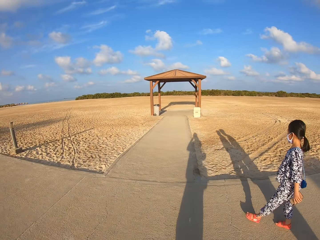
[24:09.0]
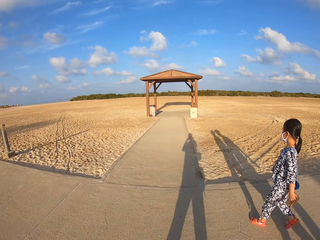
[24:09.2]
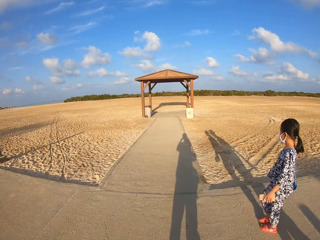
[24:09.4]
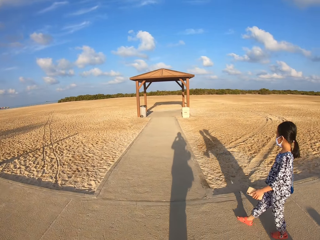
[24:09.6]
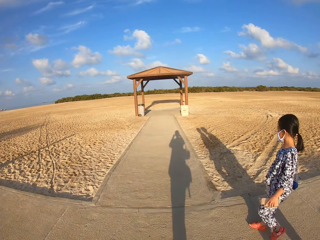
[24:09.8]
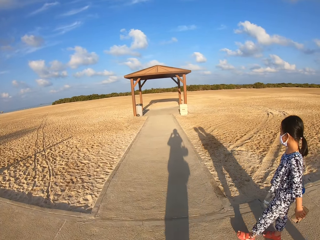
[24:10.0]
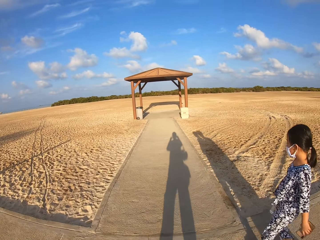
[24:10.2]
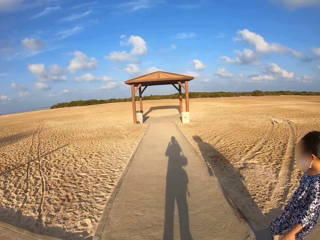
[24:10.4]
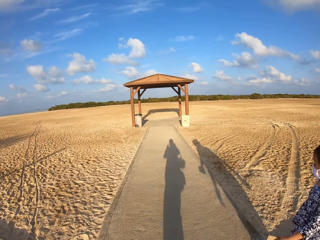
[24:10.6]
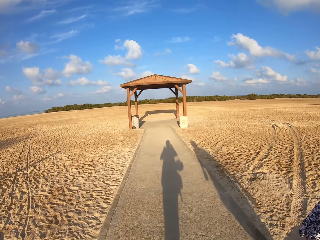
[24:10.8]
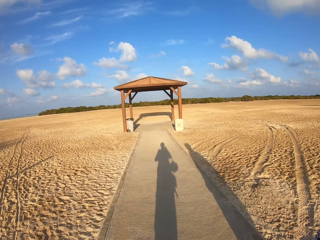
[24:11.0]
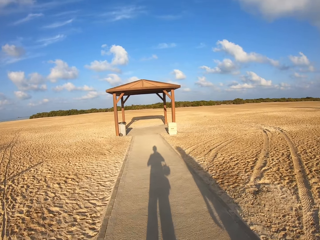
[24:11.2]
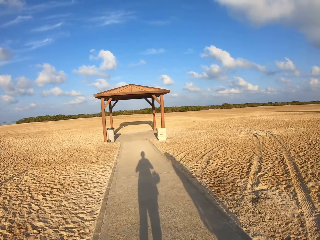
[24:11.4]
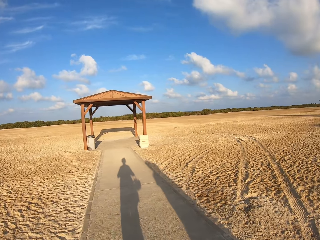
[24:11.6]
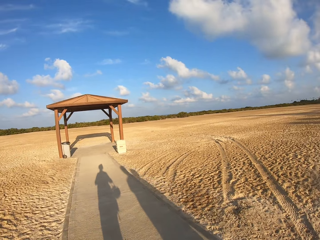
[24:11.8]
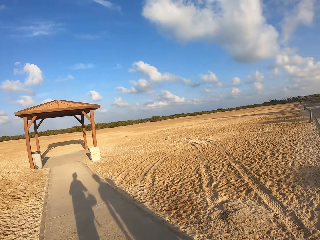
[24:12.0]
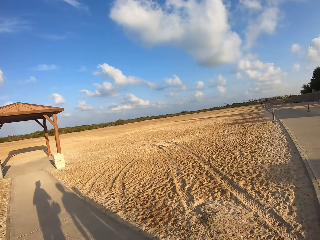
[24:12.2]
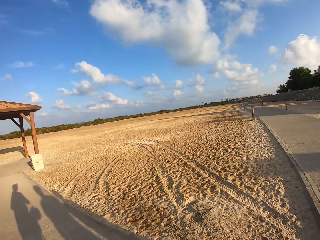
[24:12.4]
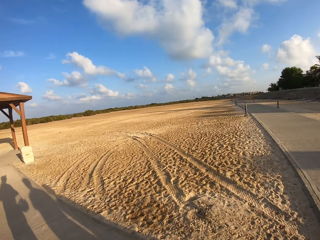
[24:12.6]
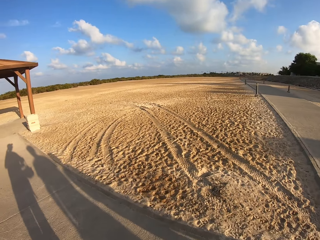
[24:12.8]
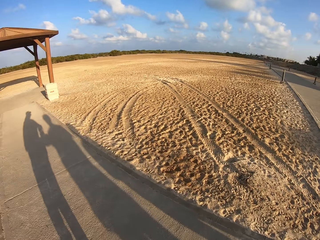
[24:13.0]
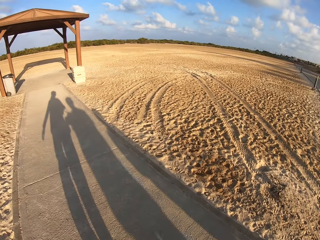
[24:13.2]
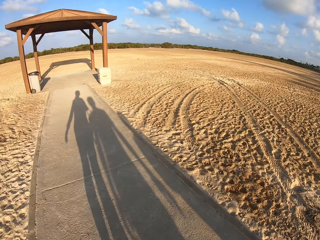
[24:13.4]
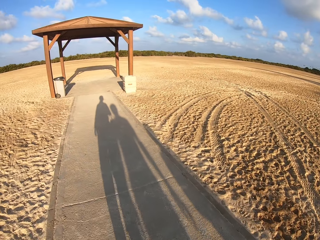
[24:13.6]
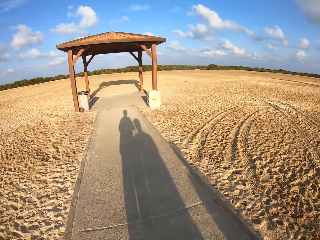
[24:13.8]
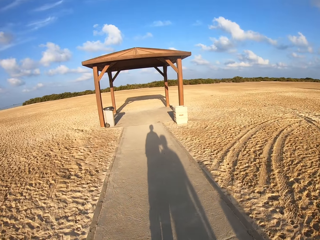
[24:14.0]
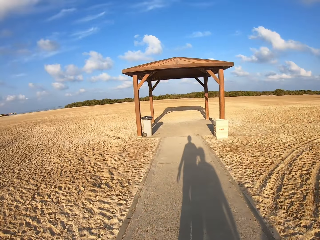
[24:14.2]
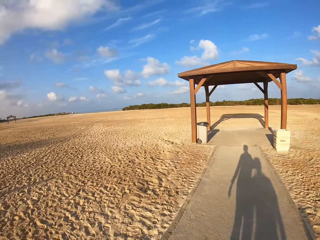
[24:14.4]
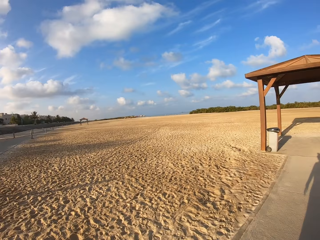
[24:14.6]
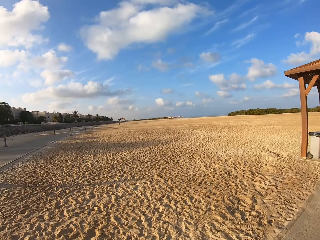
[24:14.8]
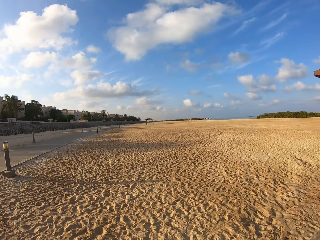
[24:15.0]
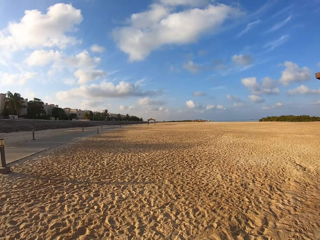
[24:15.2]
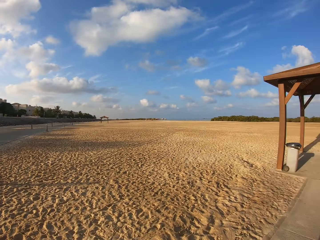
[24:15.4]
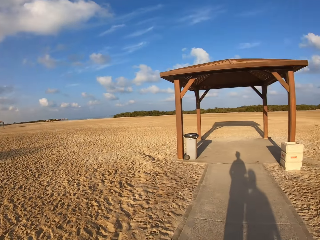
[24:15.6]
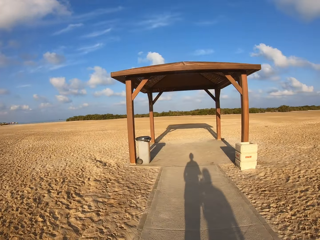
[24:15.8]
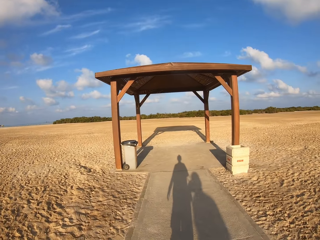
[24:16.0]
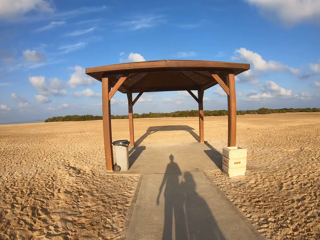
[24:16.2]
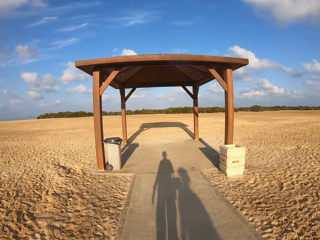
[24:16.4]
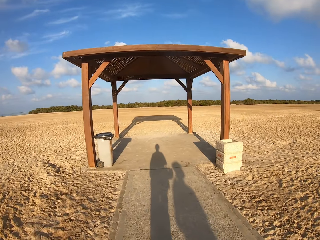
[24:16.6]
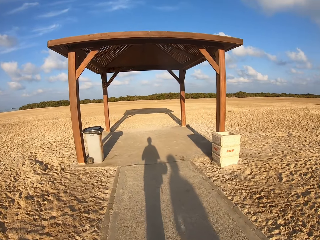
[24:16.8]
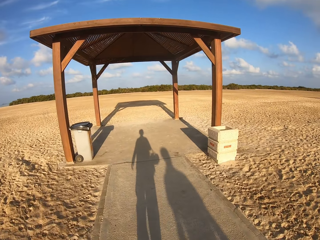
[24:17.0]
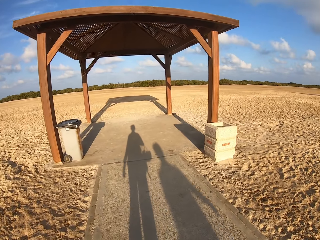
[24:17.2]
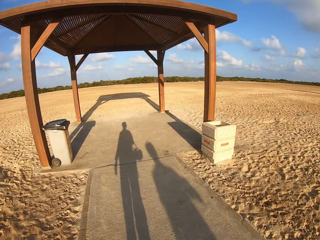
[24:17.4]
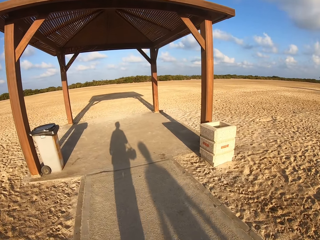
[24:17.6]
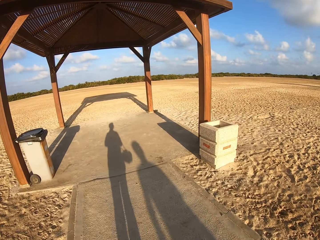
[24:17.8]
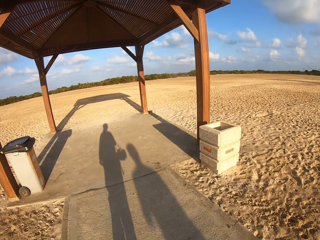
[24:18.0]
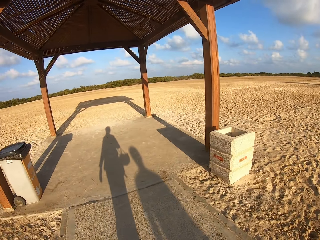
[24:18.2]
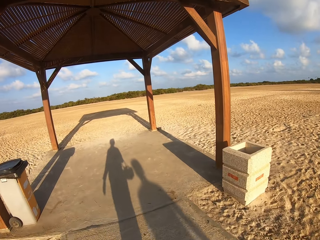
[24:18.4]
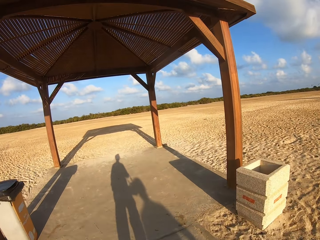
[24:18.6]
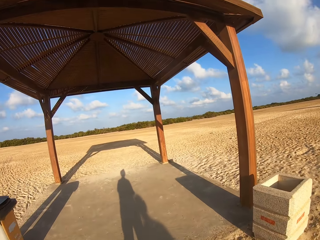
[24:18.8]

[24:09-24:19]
The camera wearer turns to the right. They look around. They walk on the sidewalk.

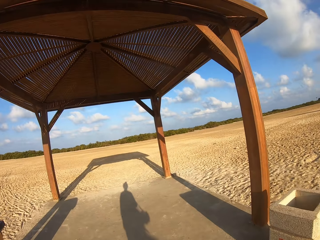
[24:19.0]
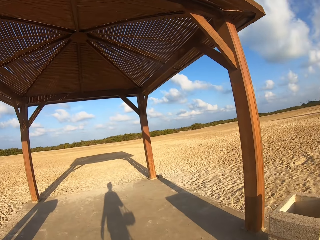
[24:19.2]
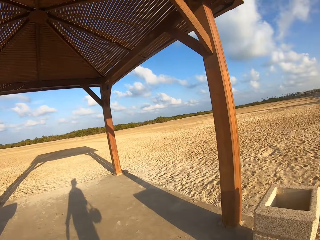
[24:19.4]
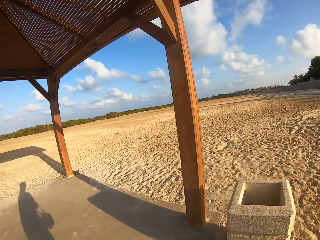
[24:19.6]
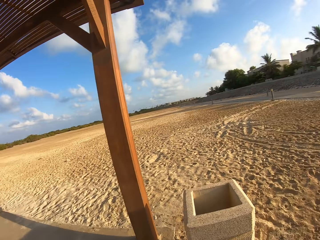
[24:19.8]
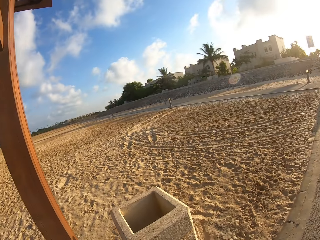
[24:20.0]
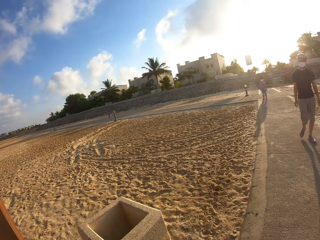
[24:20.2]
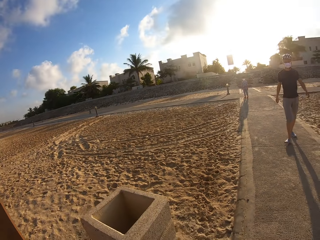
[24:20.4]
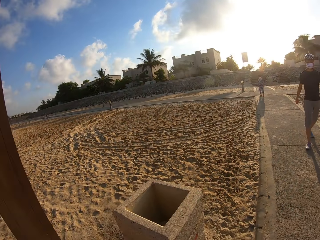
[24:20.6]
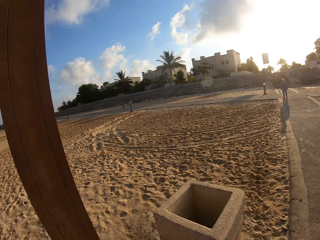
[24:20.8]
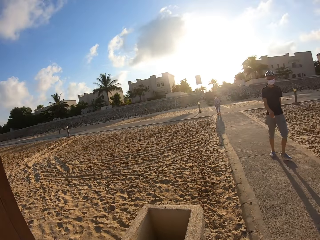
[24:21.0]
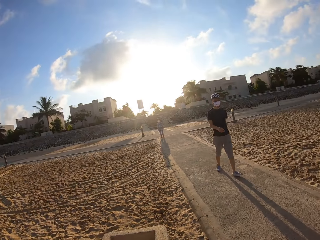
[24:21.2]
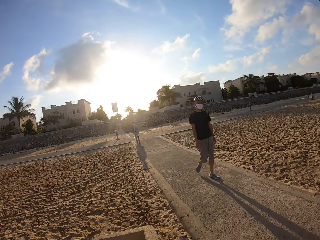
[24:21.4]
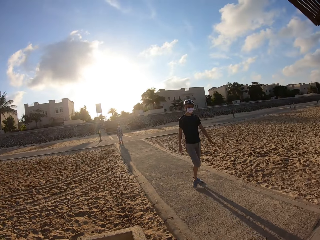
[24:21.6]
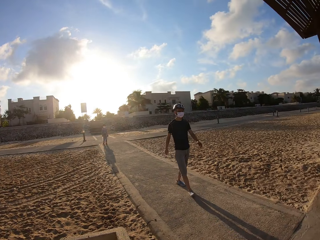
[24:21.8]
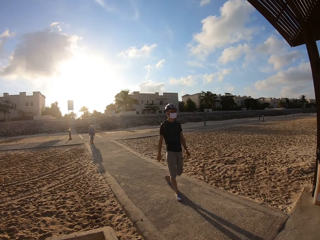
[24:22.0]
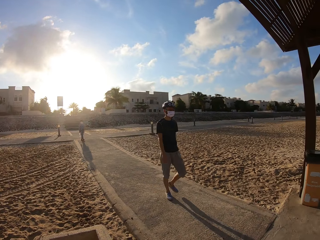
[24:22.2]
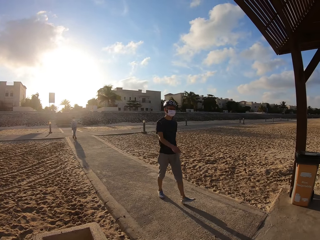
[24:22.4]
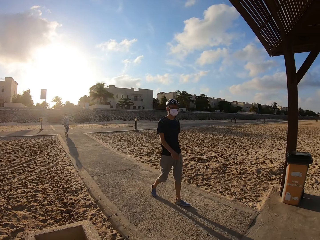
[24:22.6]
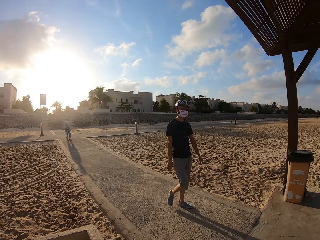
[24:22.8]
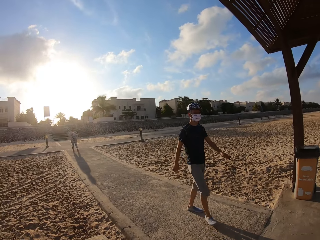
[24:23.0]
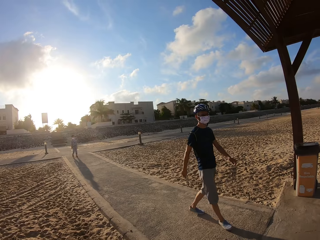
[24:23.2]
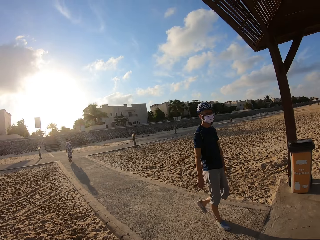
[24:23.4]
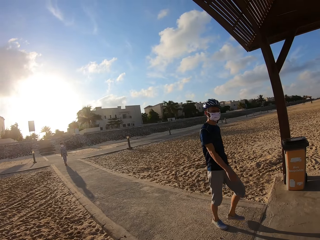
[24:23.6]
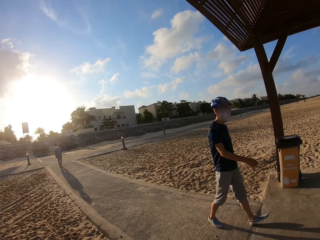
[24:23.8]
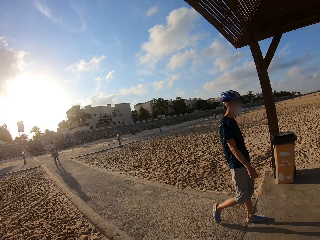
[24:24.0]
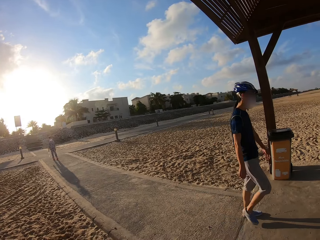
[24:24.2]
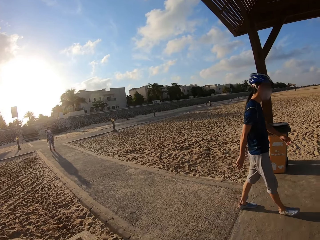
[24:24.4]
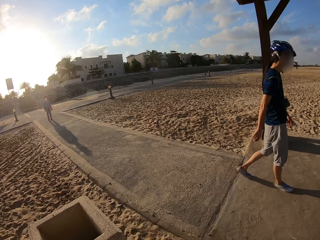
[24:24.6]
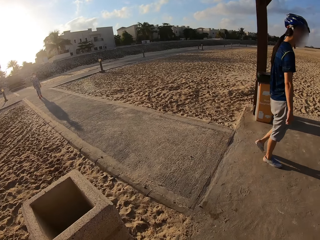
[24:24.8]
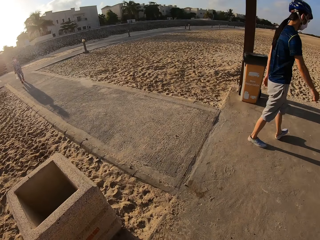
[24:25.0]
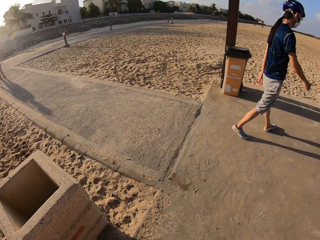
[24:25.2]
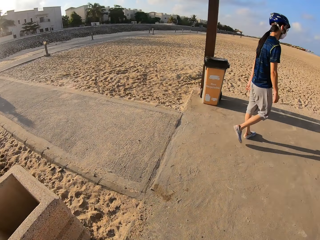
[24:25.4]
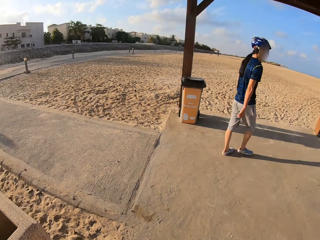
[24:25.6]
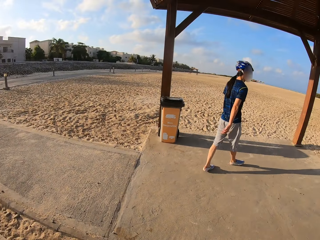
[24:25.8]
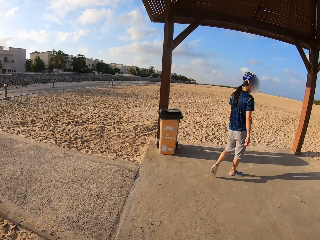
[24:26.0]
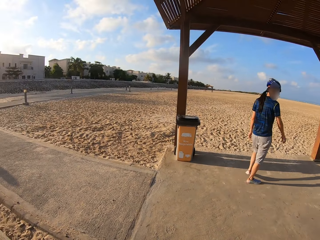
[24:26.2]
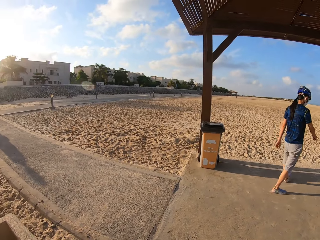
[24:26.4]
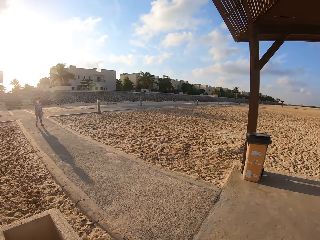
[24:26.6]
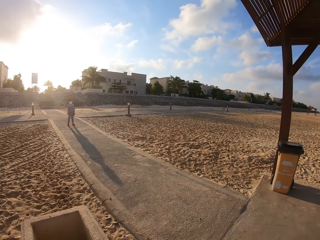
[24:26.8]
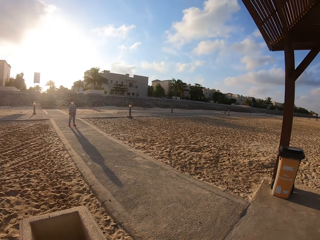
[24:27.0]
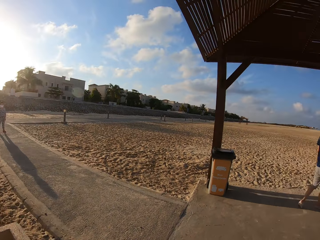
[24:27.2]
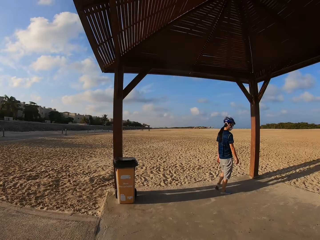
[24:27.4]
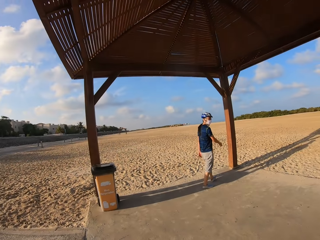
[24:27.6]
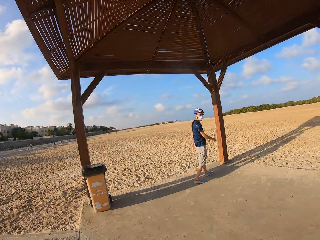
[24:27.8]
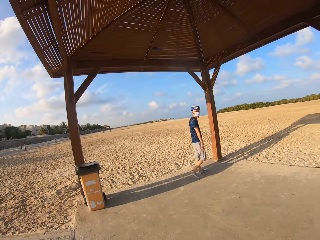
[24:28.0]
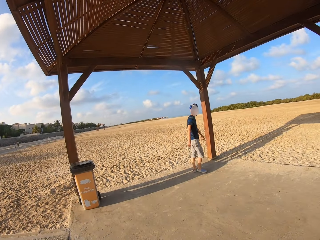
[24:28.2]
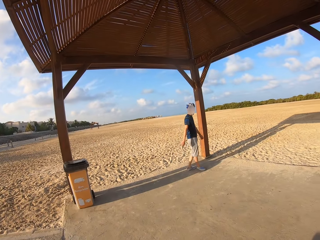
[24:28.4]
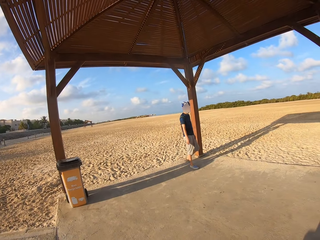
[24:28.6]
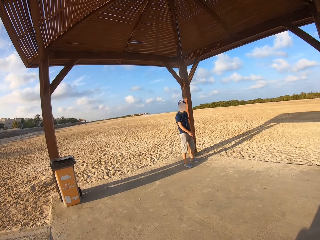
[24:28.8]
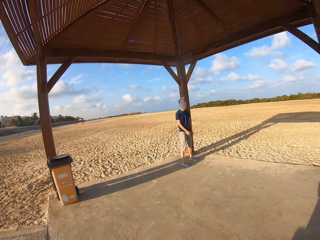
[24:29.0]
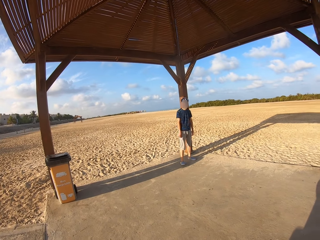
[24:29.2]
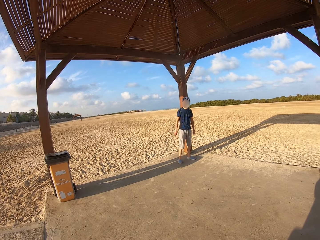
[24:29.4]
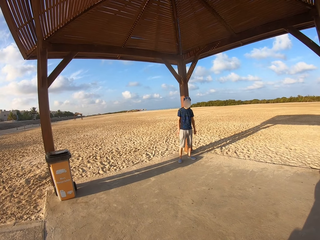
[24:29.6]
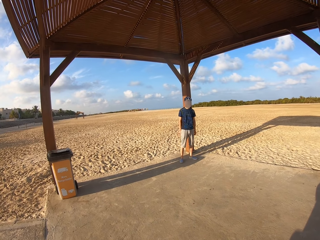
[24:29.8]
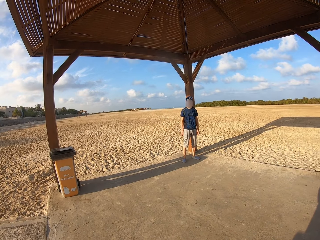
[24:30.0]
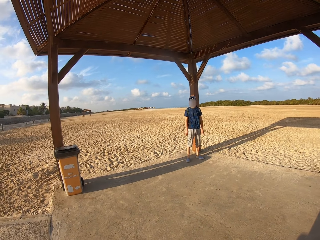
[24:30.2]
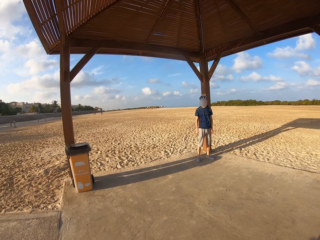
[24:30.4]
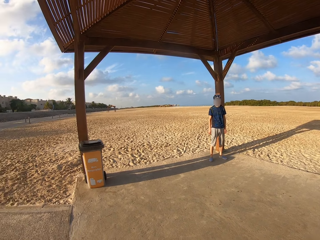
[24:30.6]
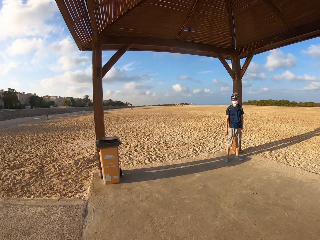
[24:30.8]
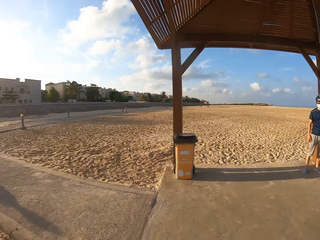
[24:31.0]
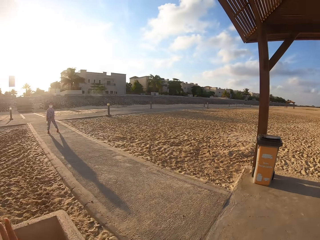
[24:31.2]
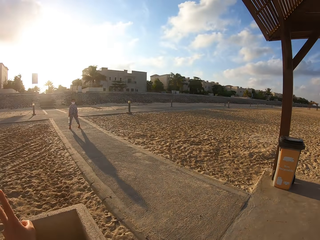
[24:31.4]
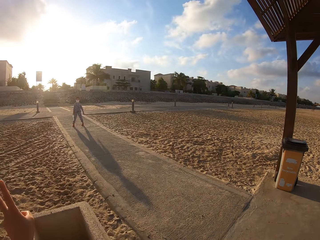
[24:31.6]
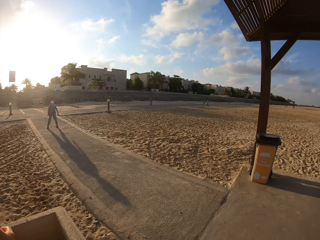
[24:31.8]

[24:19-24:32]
The camera wearer looks around. A person and another person walk on the sidewalk. The camera wearer turns round. The other person stands on the sidewalk. The camera wearer stares at the first person.
